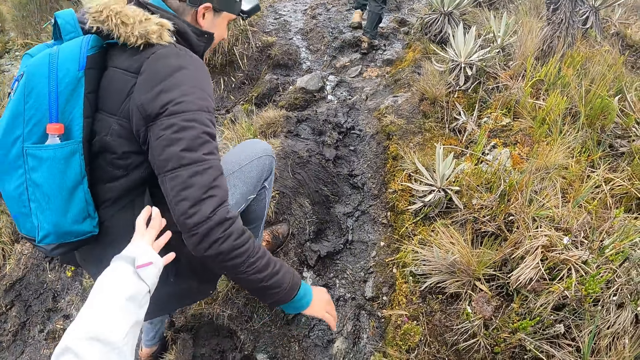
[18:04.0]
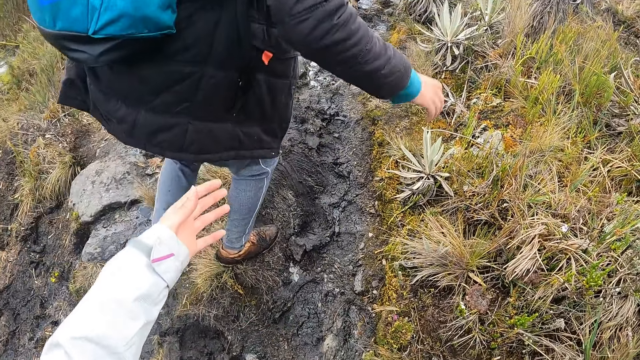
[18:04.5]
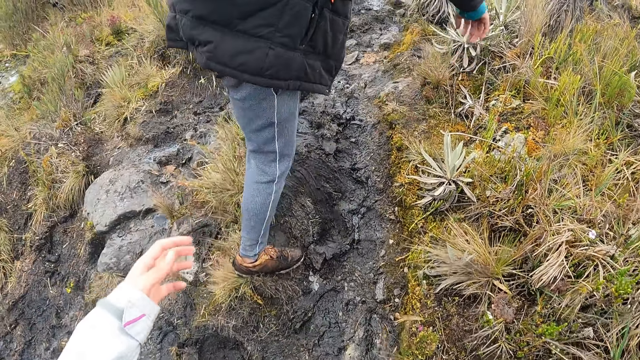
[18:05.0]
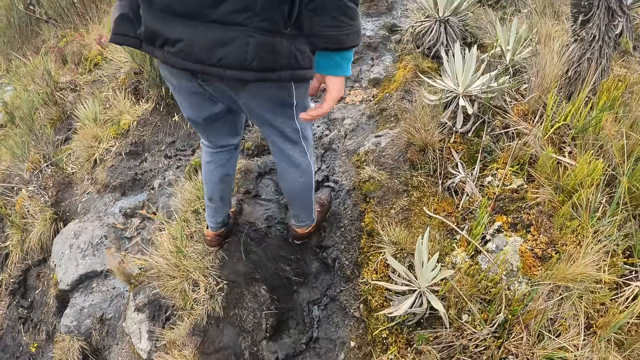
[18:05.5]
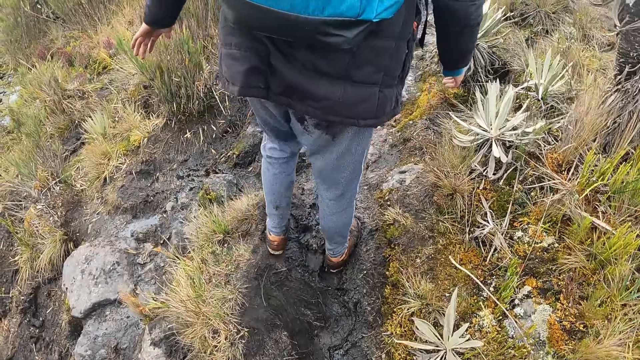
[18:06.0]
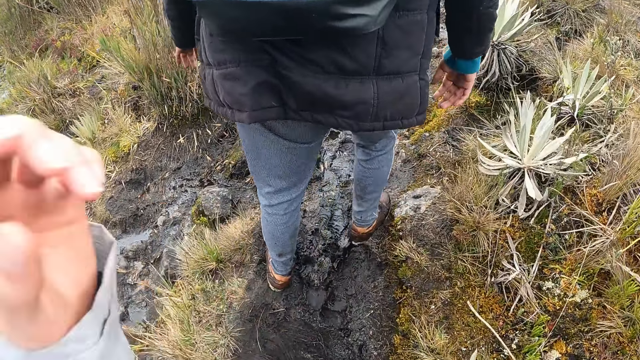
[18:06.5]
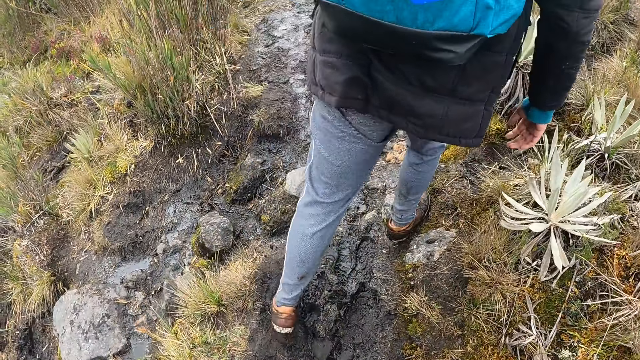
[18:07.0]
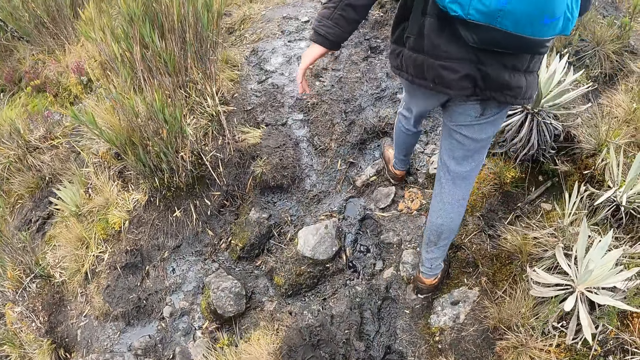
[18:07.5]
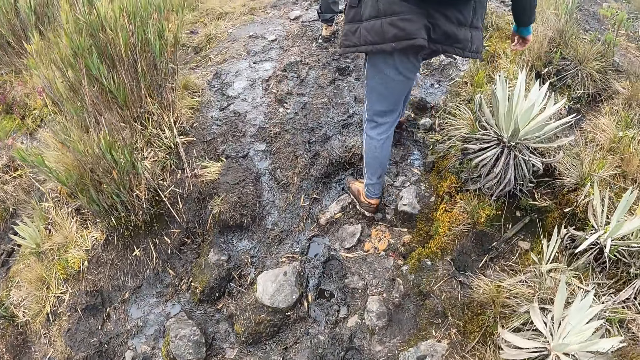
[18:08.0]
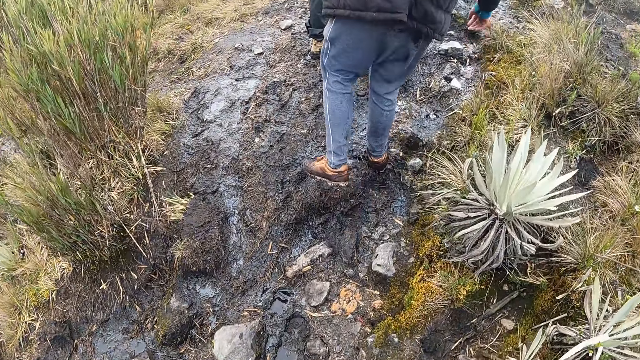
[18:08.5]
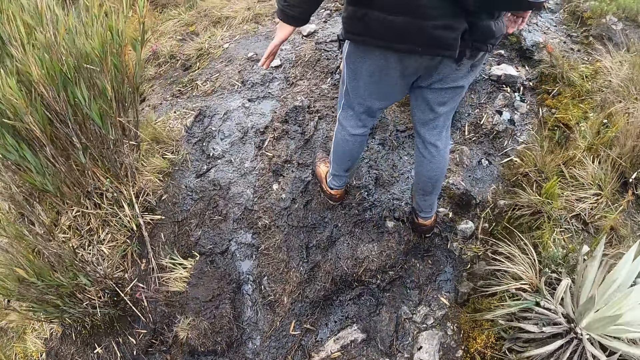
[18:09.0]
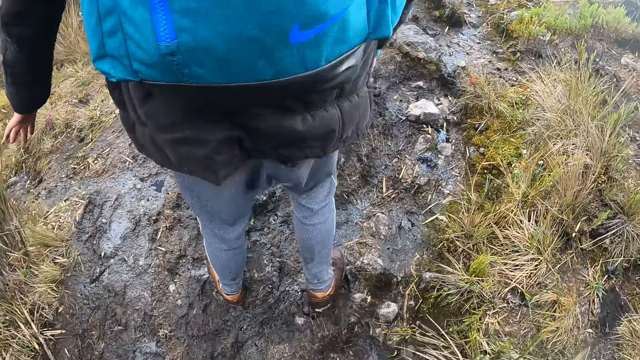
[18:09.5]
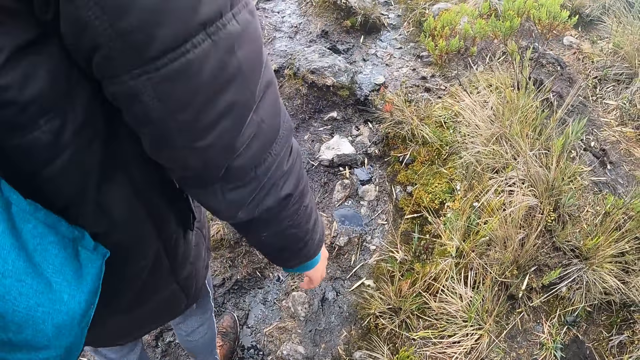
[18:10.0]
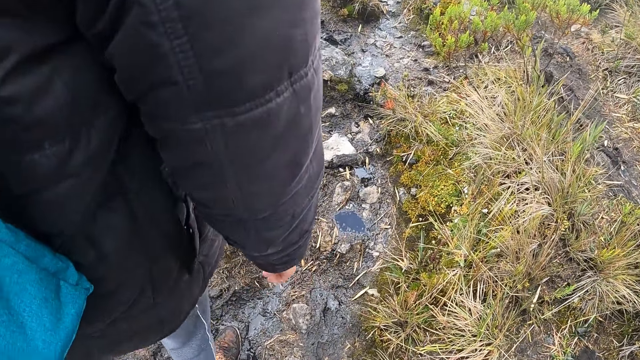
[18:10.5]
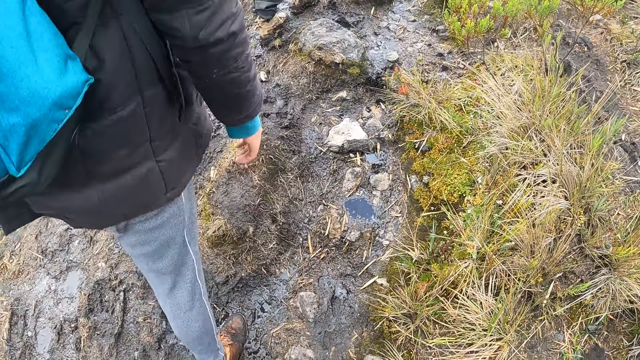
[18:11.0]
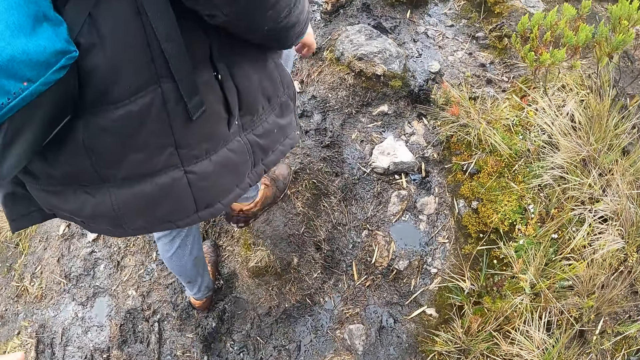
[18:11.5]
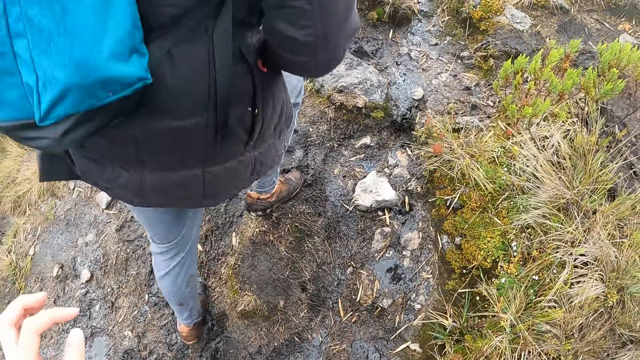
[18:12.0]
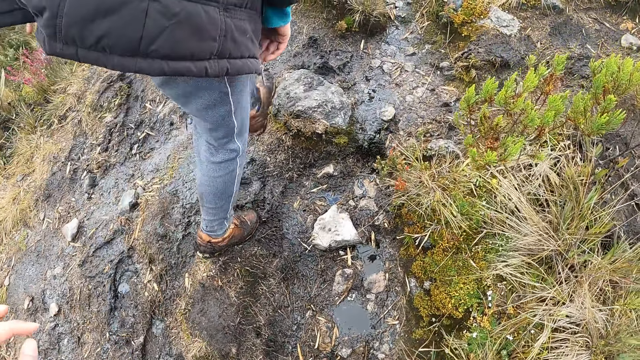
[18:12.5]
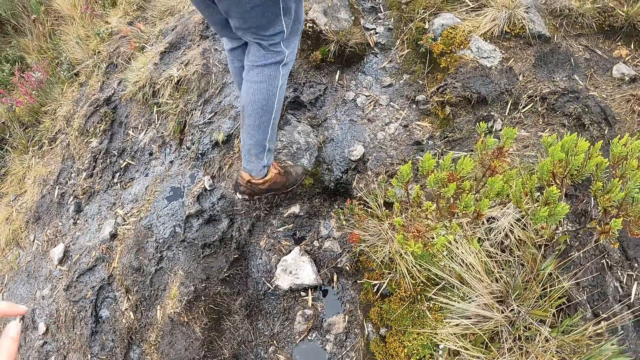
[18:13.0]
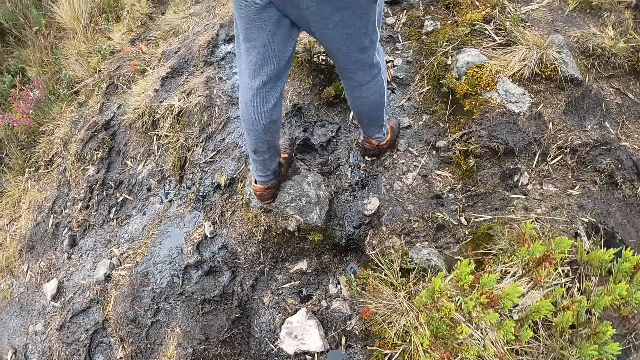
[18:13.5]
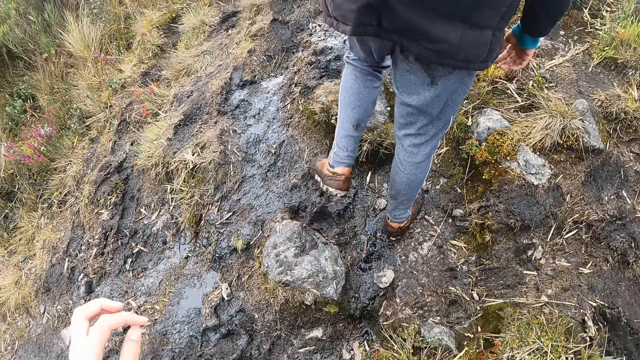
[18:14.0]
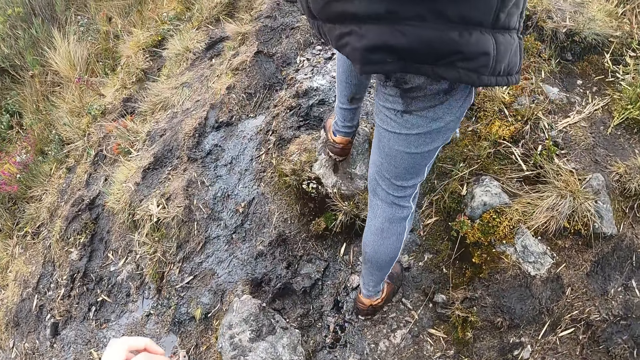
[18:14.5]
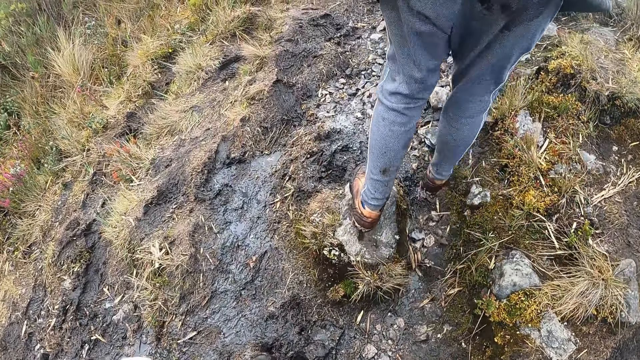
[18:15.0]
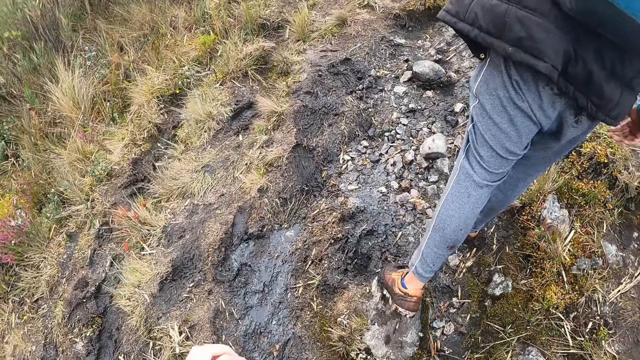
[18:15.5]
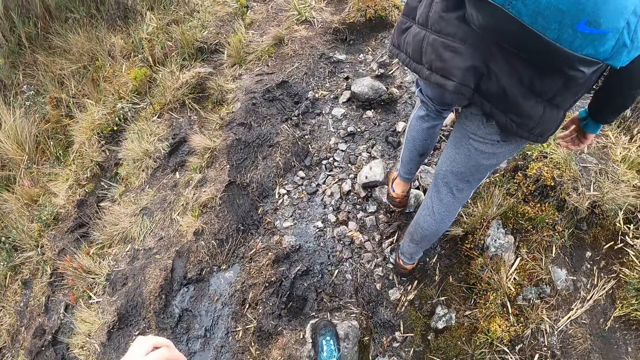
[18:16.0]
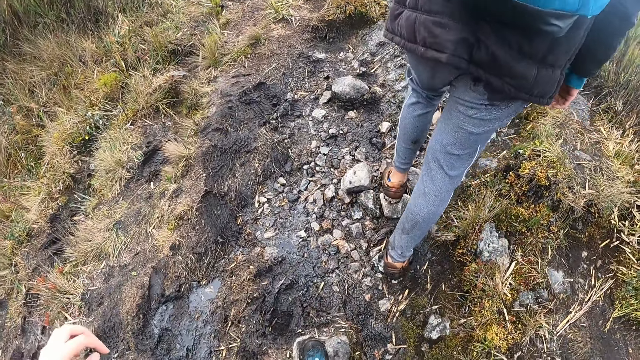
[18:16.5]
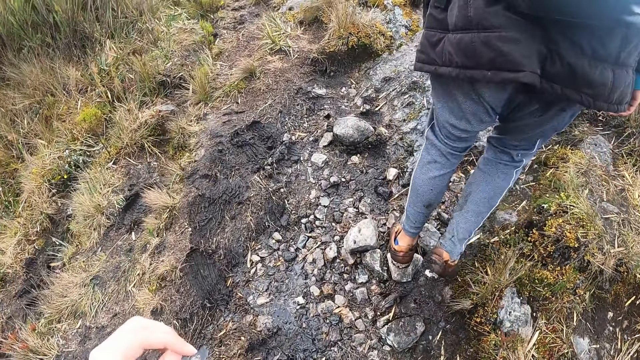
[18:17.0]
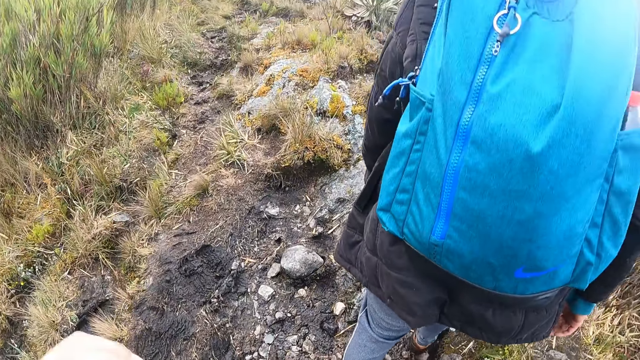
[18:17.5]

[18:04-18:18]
The camera wearer holds a man. They walk through the shrubs. They move hands.

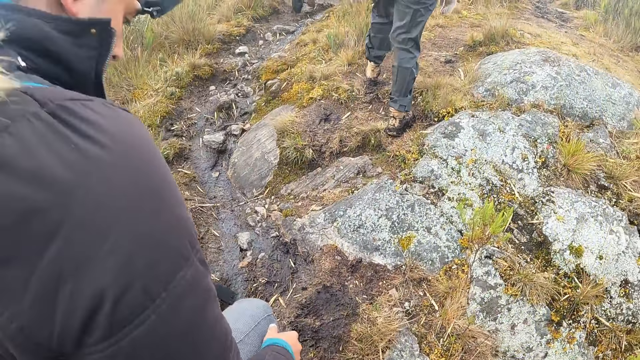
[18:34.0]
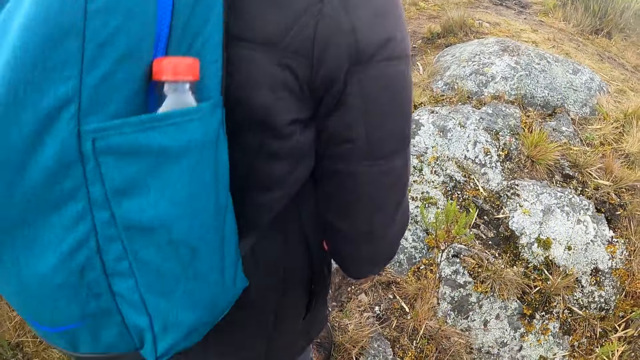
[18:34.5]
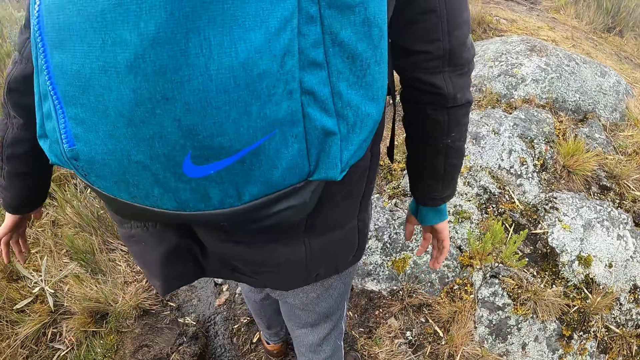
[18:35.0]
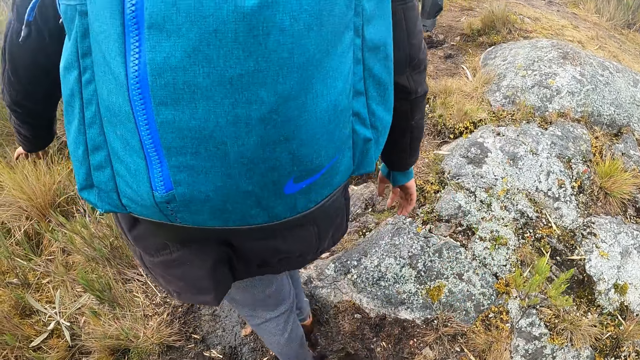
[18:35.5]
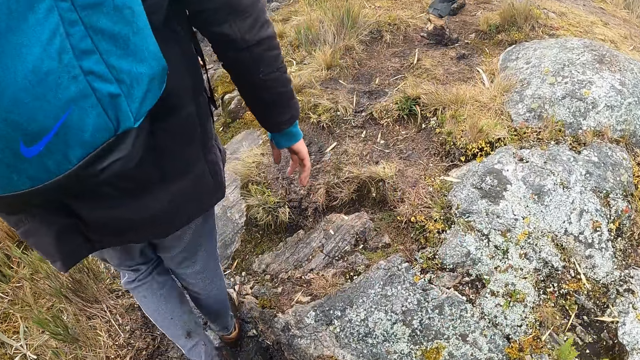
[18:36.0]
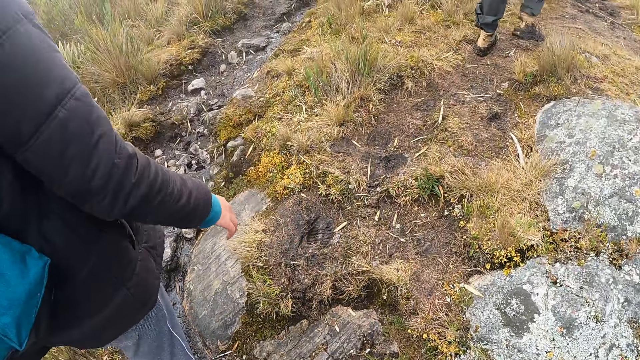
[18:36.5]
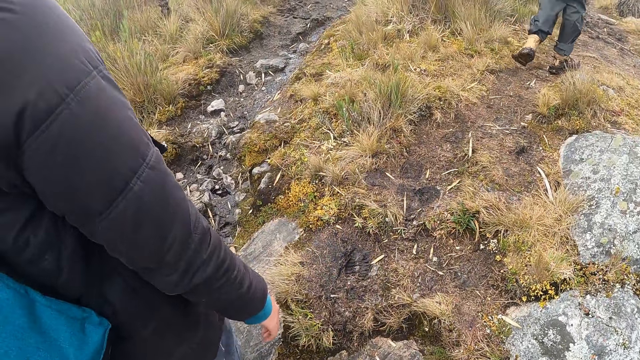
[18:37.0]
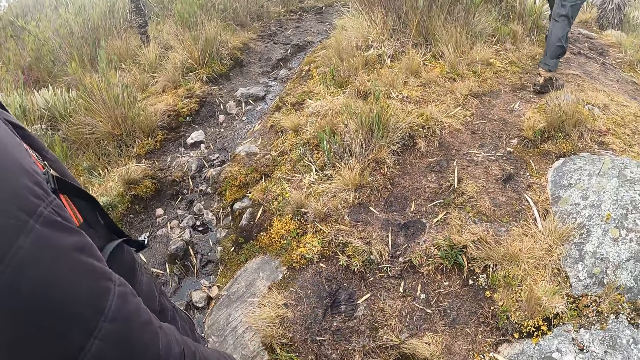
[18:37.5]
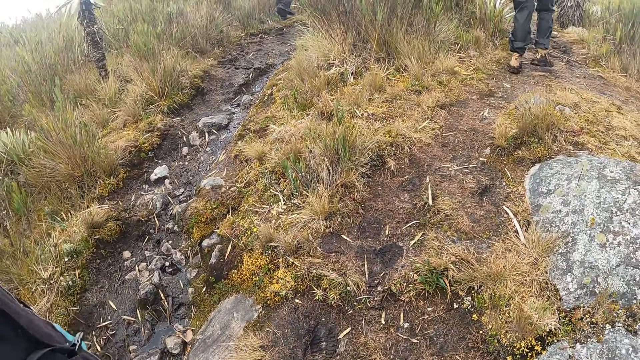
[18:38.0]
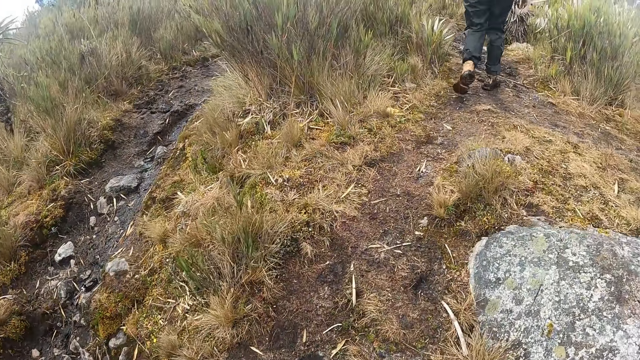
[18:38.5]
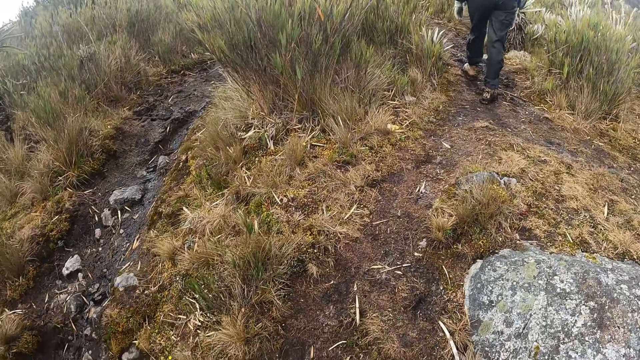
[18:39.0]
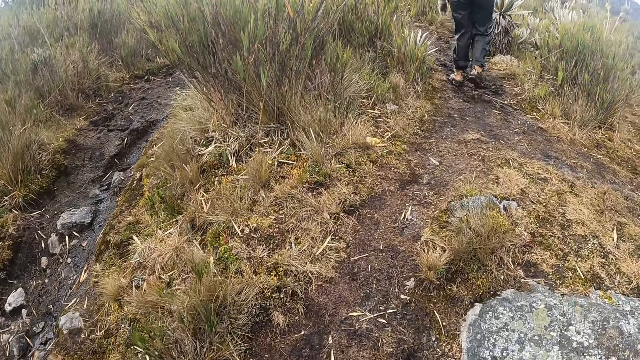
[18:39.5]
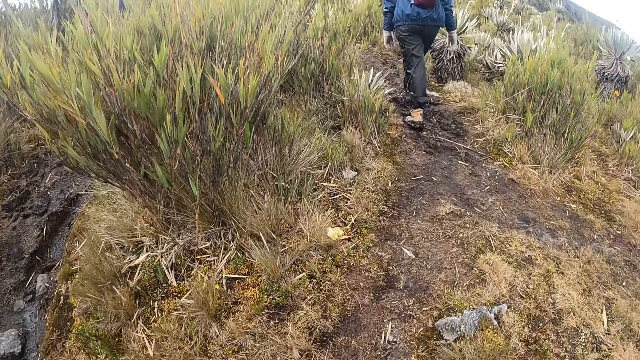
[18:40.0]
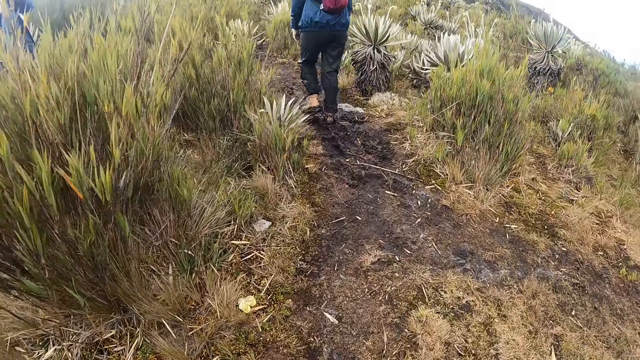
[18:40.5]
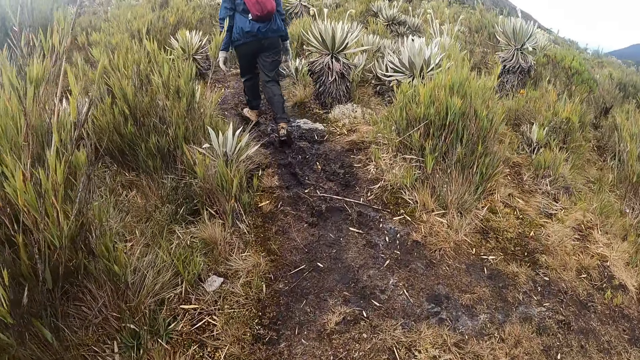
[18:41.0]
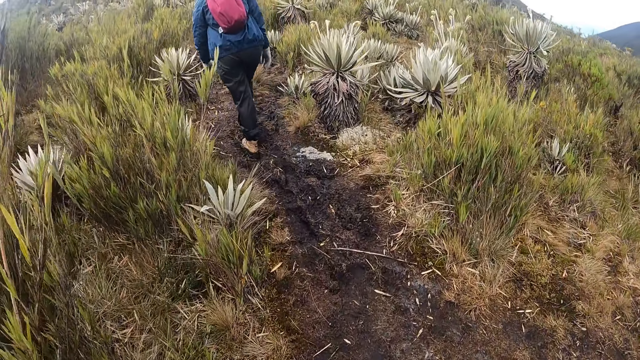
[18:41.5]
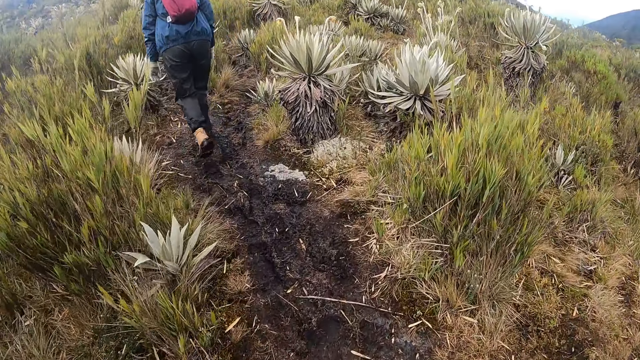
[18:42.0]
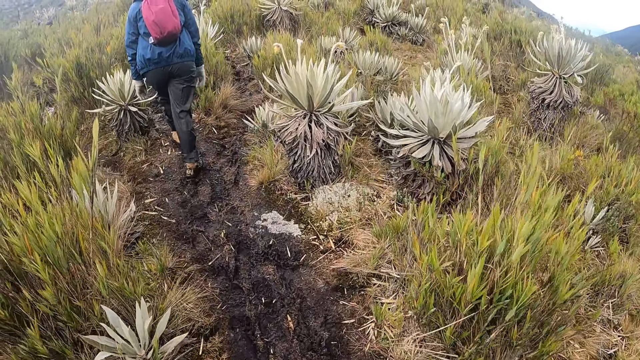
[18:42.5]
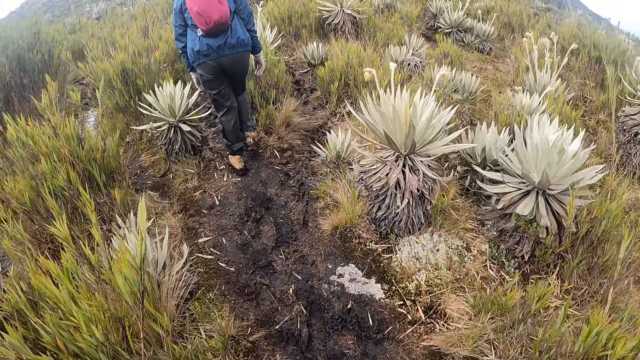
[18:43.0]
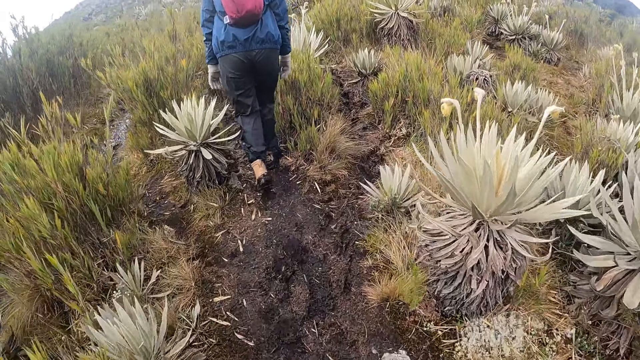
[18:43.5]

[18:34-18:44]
The man stops walking in the bushy hill. The camera wearer walks past the man.
